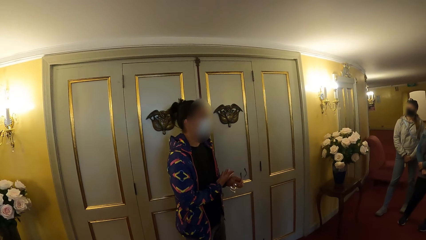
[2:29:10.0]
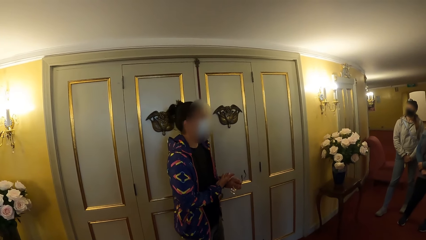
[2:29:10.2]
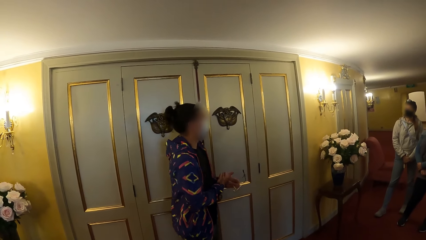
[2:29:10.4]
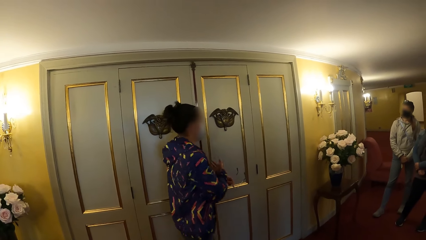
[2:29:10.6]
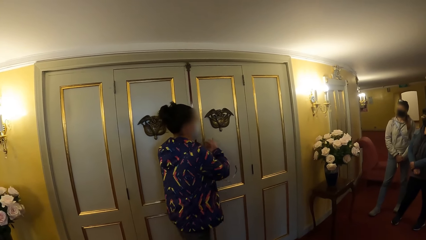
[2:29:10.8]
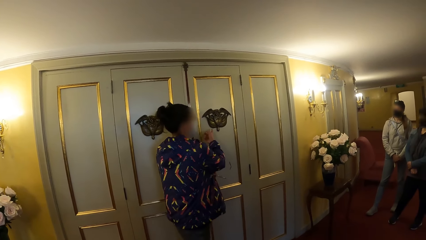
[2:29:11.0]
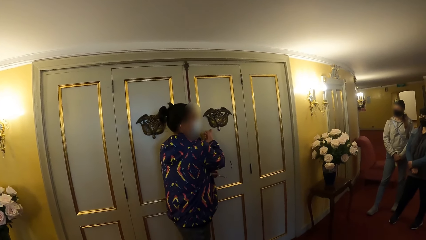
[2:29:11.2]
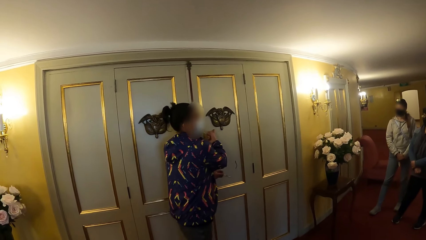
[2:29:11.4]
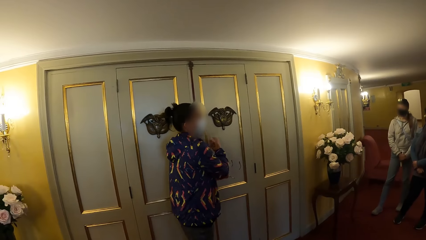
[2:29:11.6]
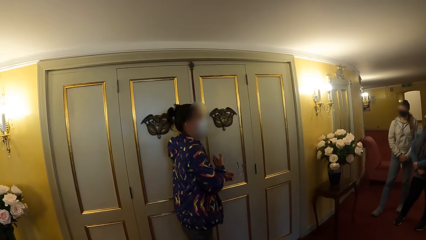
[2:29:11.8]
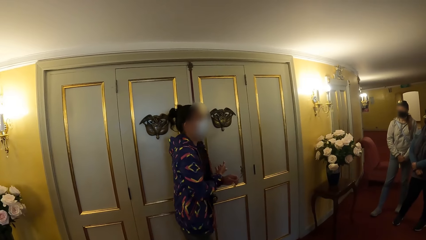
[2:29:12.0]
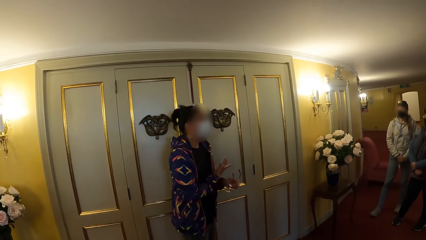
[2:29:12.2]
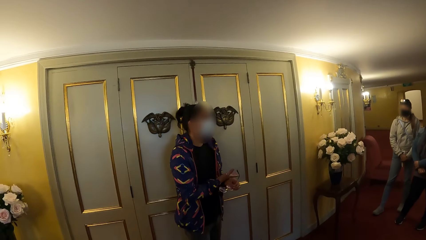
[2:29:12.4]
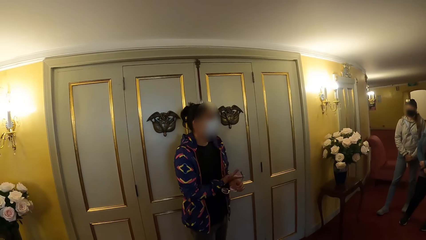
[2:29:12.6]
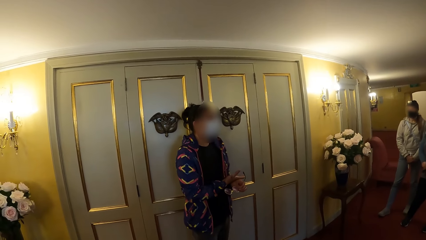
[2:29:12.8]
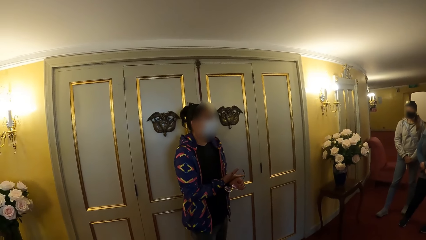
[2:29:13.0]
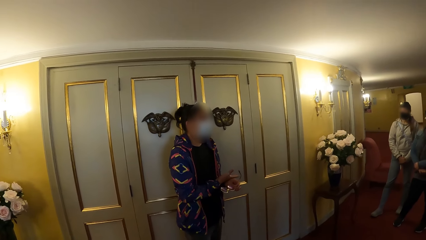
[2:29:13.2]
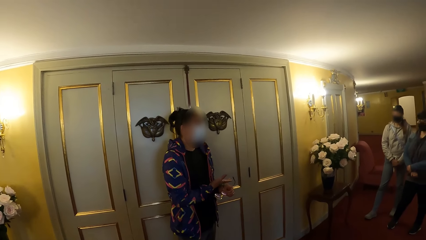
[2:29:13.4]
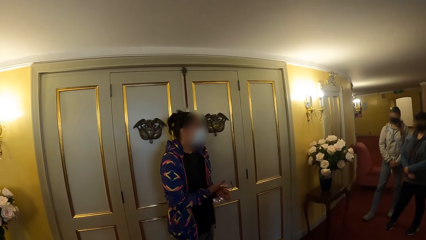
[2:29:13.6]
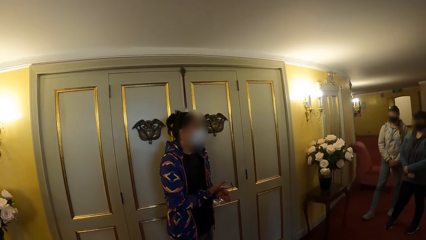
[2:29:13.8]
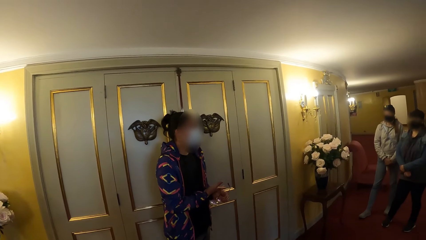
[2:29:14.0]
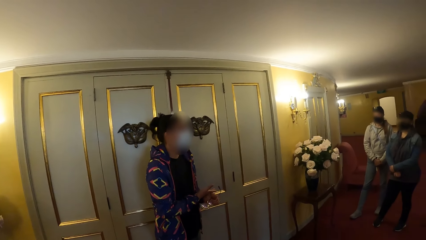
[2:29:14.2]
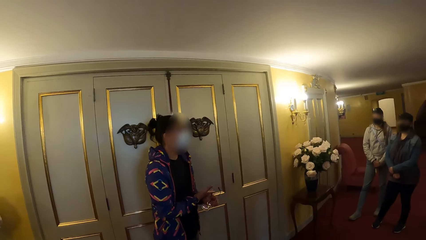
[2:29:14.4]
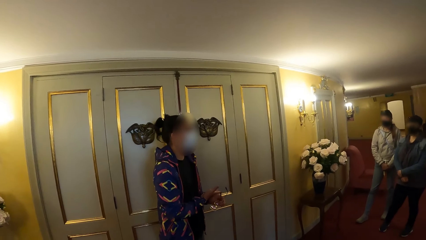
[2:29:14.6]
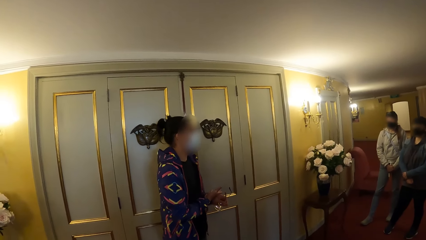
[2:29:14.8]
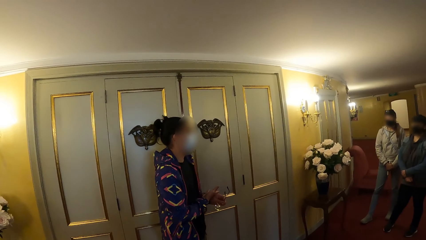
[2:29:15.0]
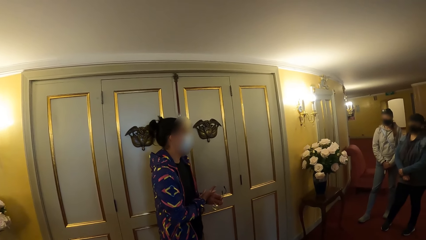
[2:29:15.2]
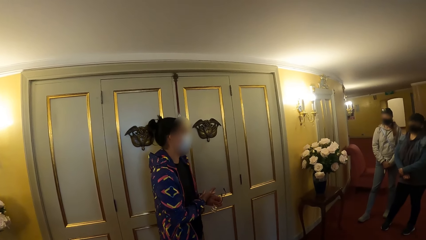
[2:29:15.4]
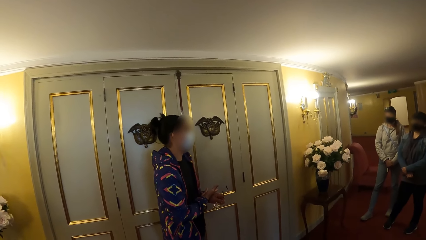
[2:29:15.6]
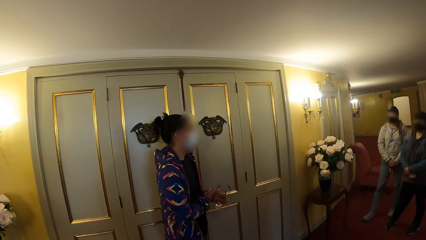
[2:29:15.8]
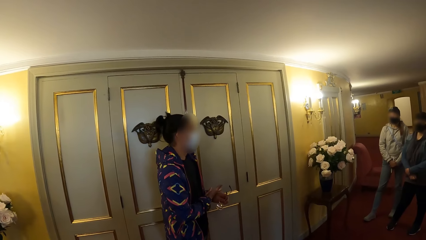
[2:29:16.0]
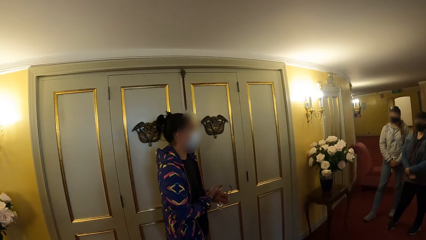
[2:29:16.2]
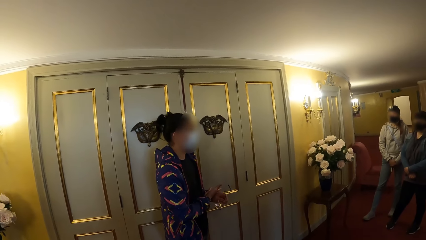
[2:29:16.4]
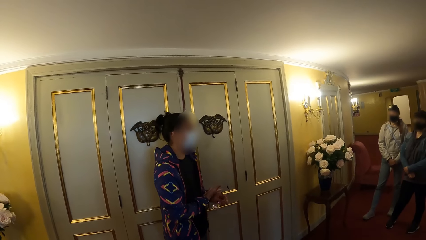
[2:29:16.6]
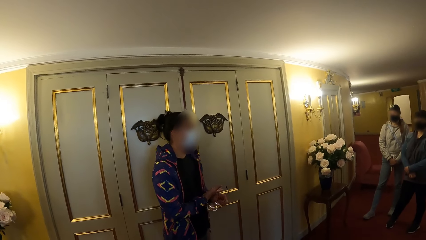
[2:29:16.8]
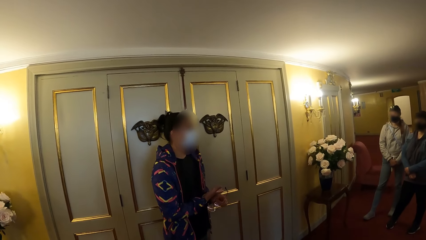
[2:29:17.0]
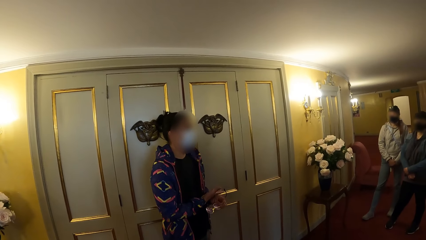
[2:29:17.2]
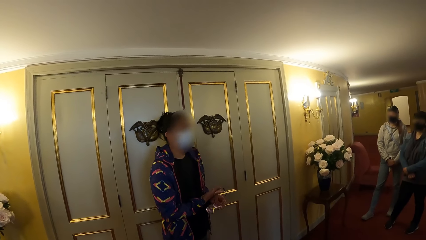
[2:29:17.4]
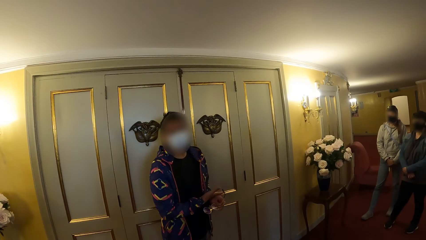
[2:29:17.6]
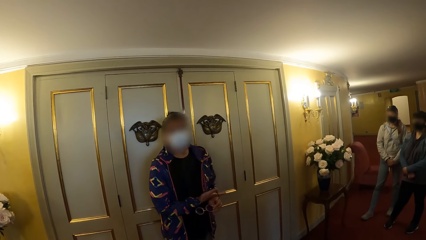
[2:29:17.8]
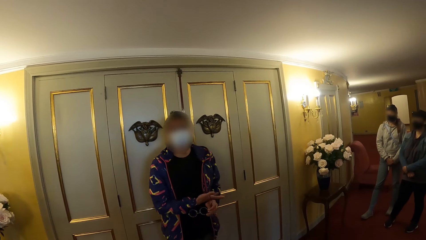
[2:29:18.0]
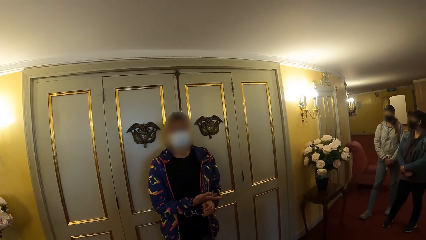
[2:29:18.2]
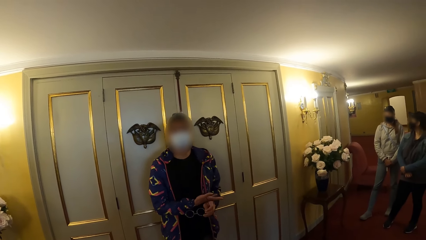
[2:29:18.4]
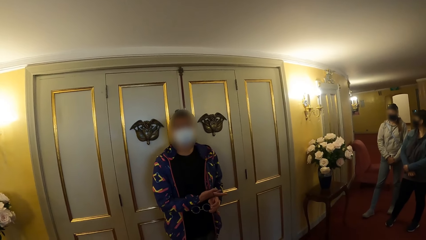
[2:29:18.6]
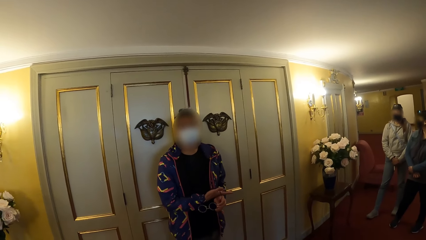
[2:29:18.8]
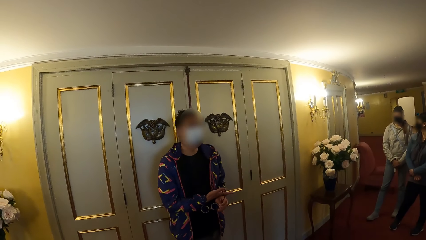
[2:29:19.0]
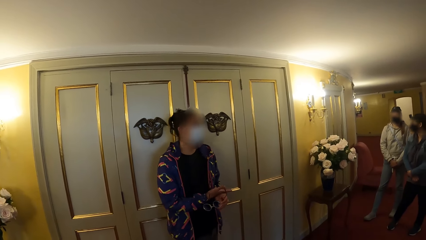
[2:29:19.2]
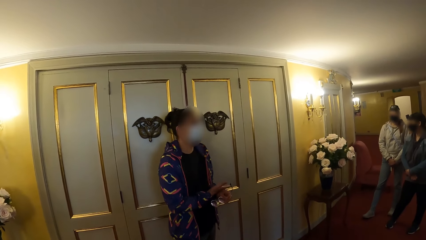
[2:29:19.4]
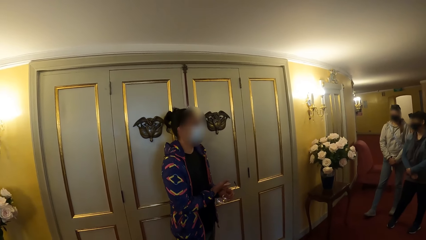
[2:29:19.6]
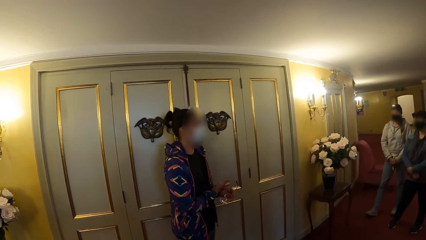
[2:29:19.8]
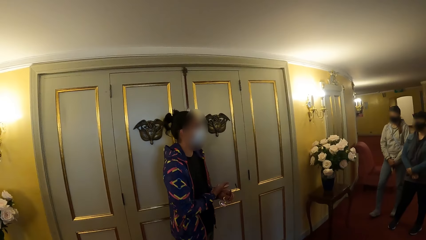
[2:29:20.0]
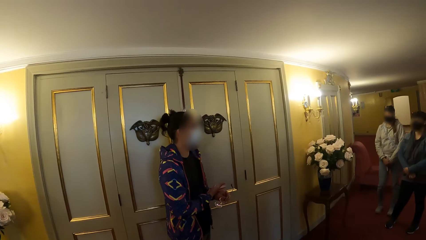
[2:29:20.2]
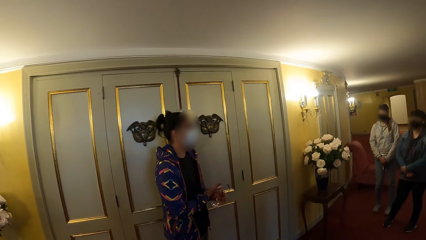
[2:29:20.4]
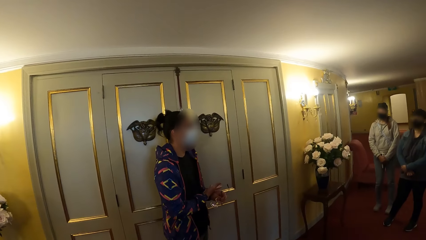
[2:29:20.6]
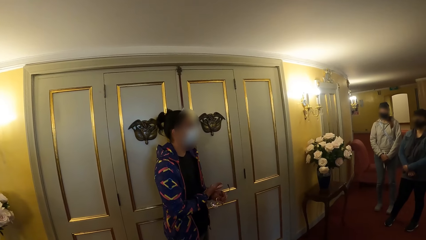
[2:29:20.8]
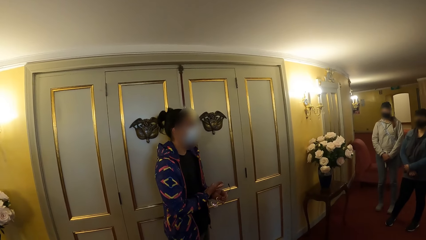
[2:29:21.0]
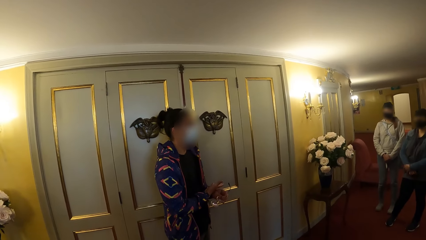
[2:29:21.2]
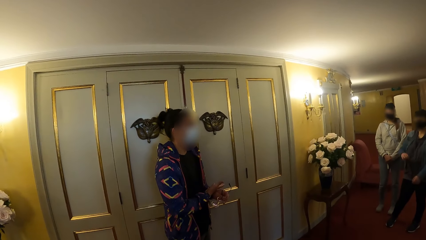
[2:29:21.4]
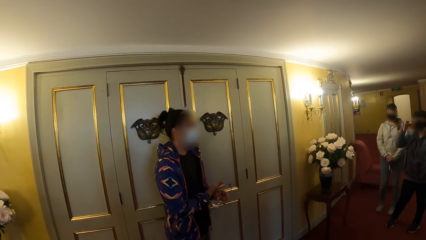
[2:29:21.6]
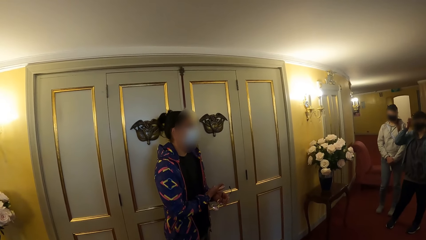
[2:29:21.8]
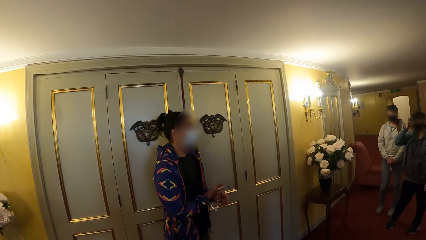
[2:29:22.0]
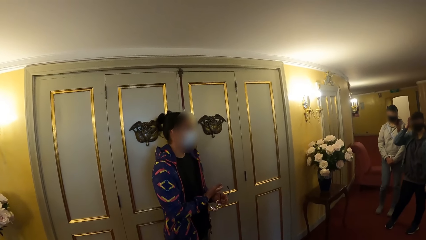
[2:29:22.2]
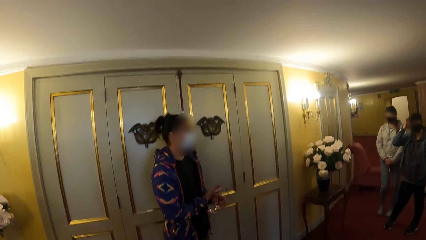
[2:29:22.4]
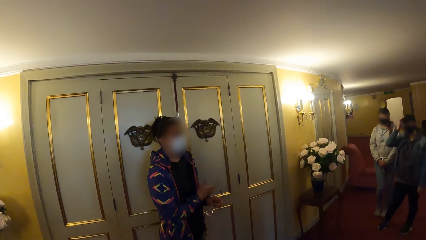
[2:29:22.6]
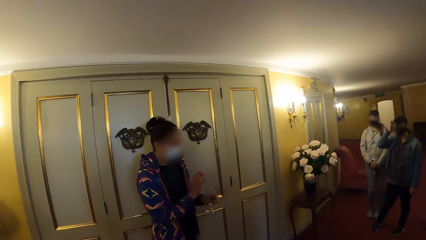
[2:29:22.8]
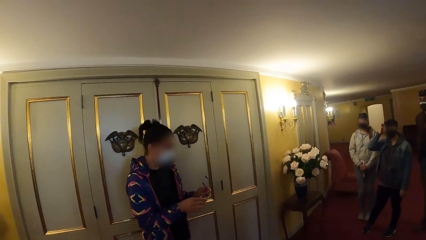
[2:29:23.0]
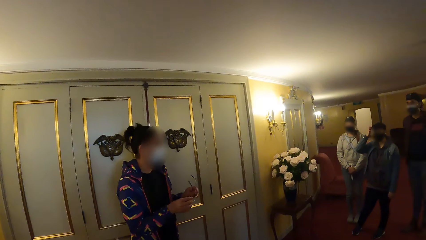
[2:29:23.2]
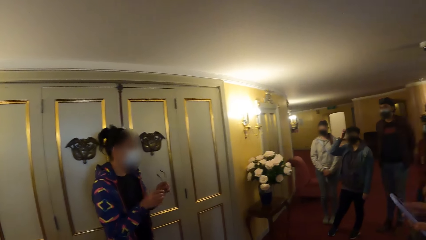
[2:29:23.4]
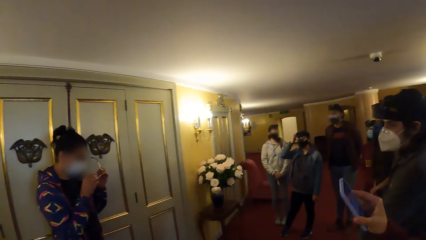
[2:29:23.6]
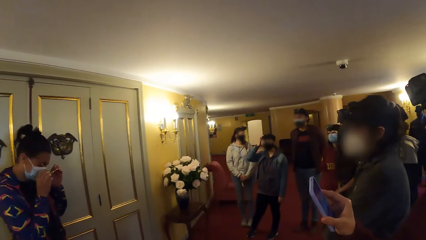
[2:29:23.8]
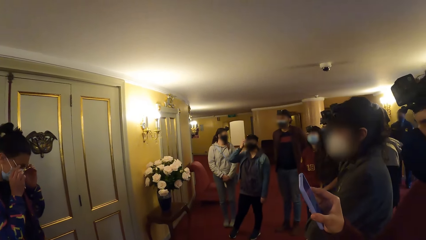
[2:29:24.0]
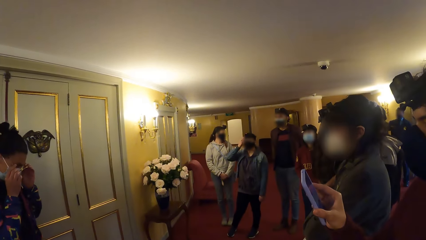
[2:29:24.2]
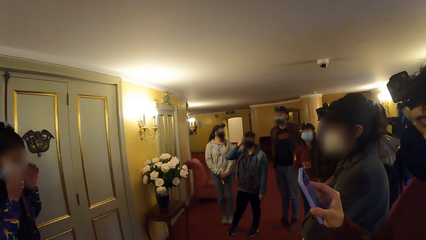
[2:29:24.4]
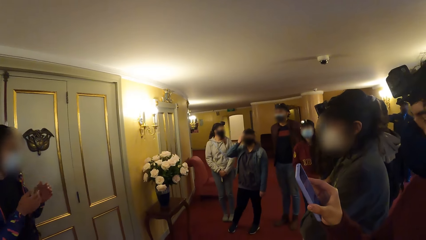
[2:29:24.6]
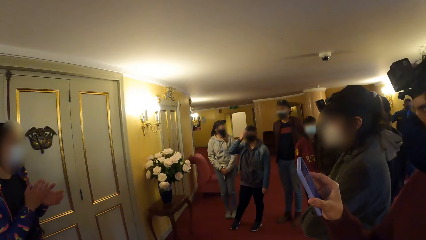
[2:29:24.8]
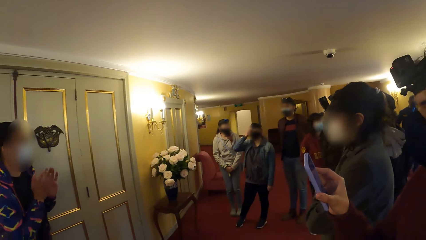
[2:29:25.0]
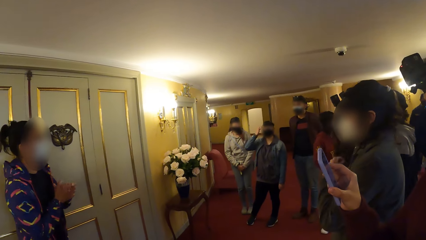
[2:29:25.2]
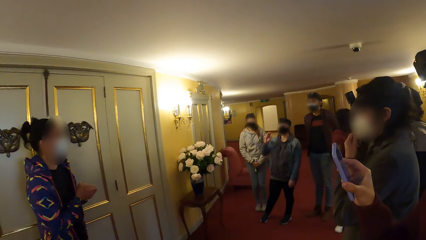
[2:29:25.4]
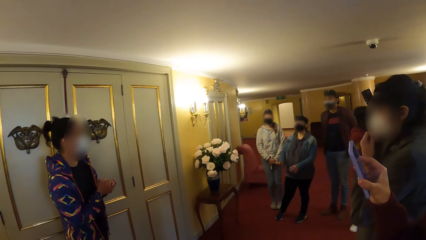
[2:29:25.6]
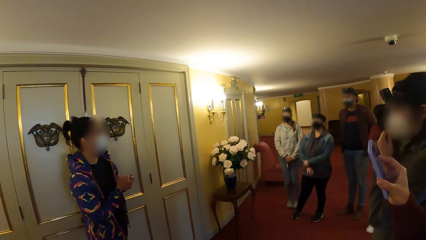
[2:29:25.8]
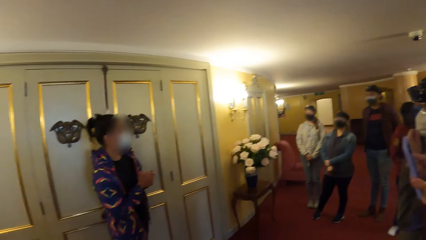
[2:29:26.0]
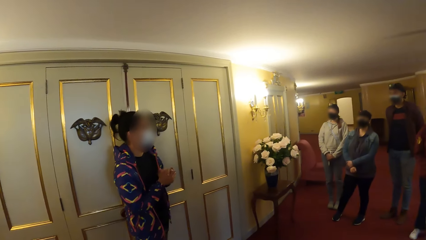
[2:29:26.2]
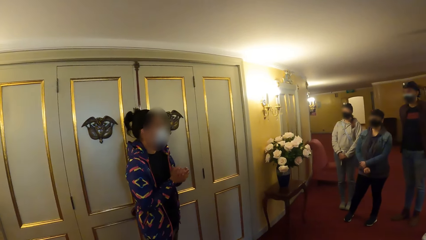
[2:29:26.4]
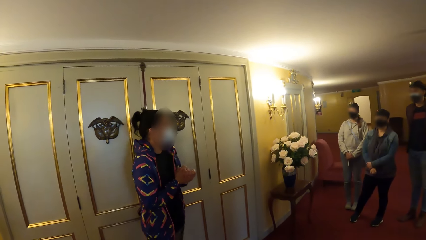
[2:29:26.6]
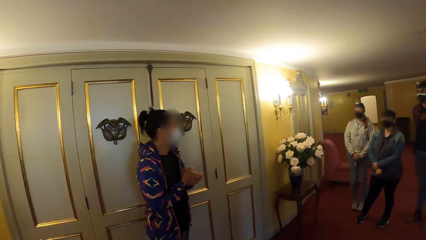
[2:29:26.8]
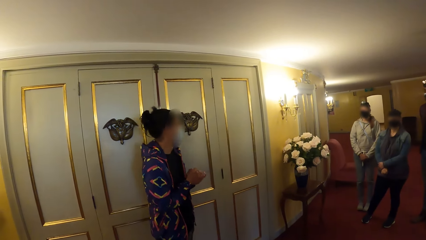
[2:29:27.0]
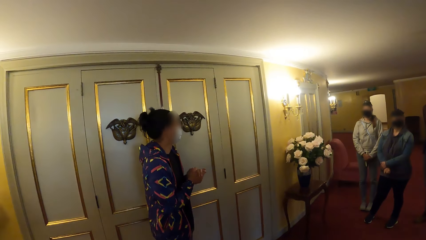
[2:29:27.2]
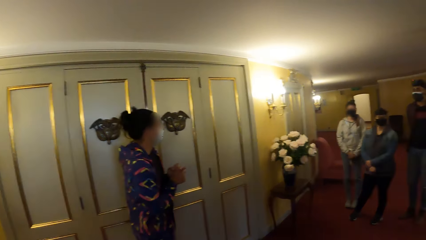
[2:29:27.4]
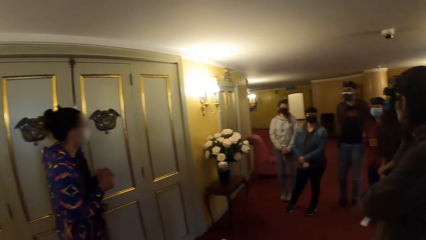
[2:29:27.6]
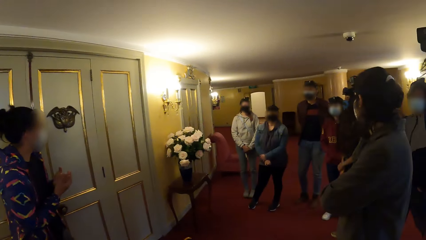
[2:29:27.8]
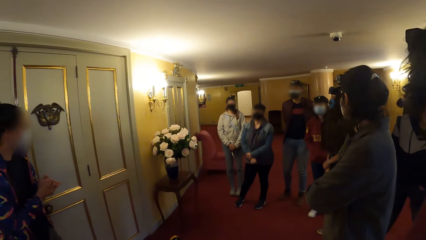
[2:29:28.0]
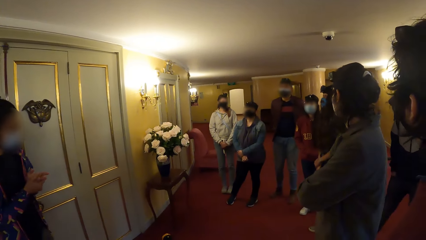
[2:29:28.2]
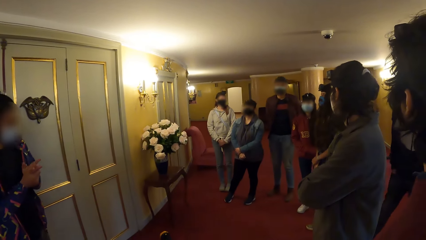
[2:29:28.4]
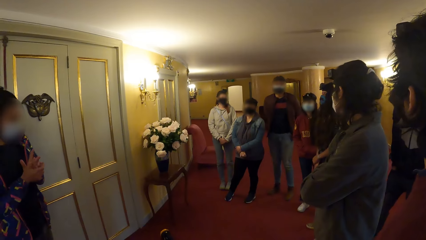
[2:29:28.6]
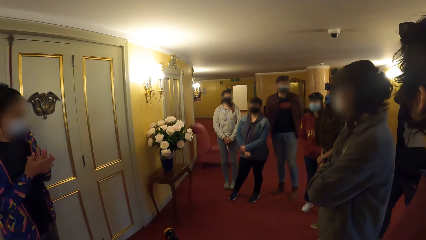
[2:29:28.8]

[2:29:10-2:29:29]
The woman touches a door with her right index finger and removes her right index finger from the door. The woman converses with the camera wearer and the group of people. Another woman raises her right hand towards her face. A man holds a phone with his right hand. The first woman wears her eyeglasses with her hands. The other woman lowers her hands and folds her hands. The first woman converses with the camera wearer and the group of people.
